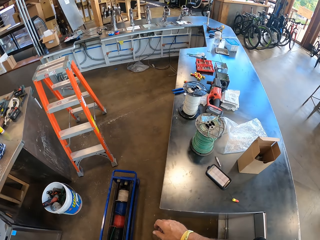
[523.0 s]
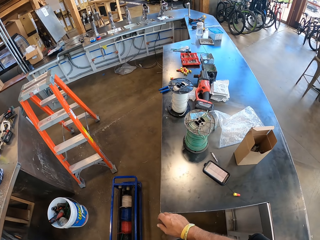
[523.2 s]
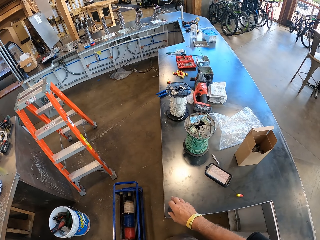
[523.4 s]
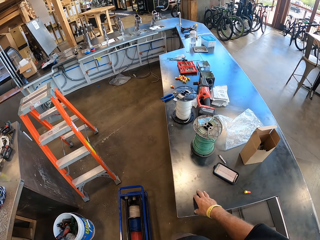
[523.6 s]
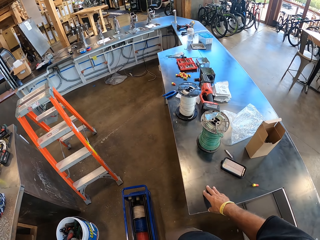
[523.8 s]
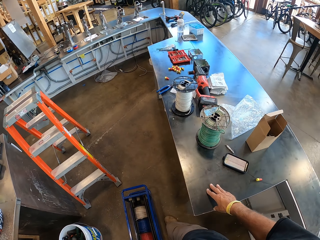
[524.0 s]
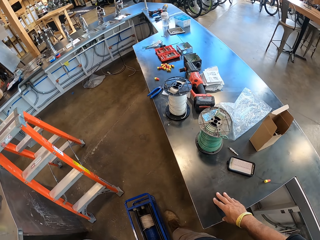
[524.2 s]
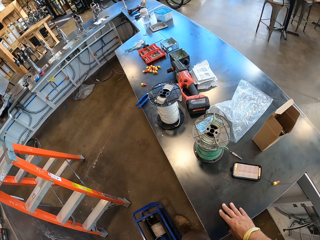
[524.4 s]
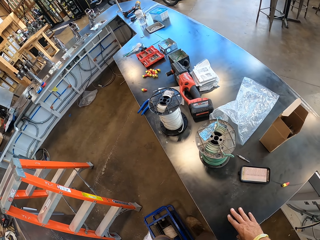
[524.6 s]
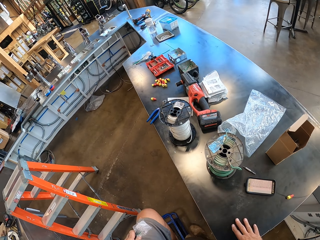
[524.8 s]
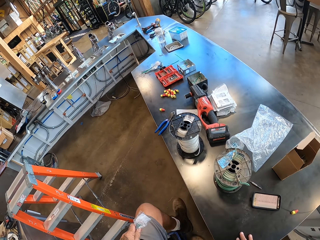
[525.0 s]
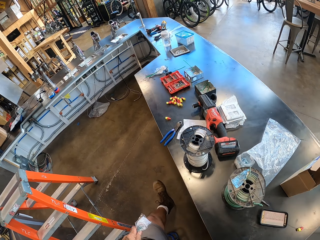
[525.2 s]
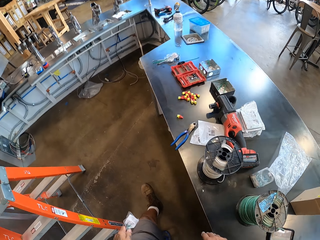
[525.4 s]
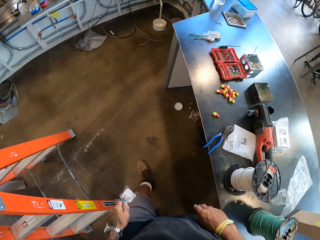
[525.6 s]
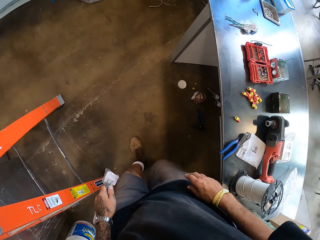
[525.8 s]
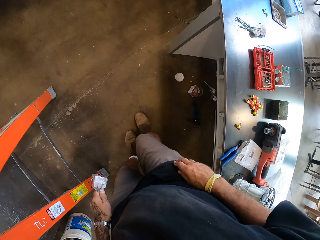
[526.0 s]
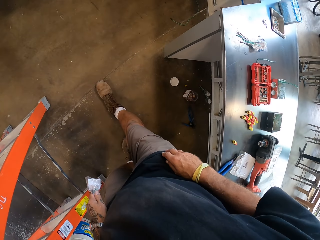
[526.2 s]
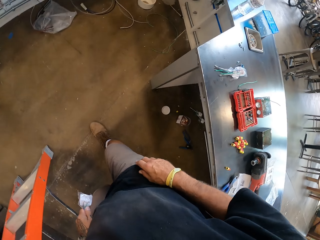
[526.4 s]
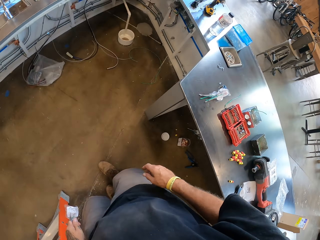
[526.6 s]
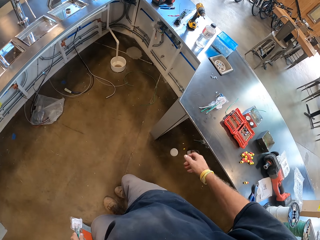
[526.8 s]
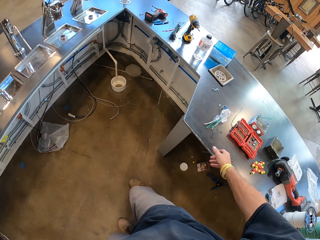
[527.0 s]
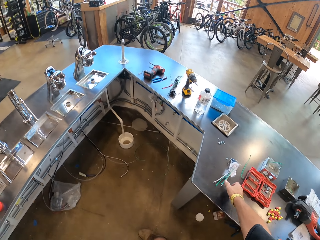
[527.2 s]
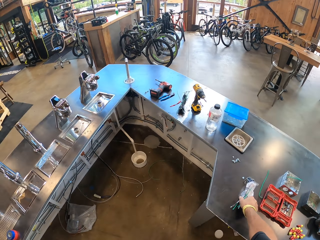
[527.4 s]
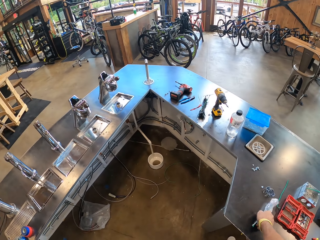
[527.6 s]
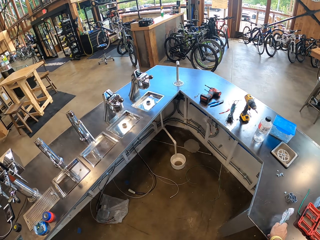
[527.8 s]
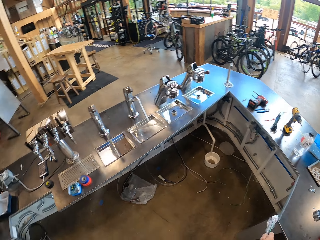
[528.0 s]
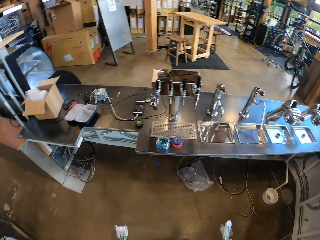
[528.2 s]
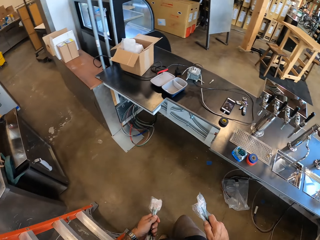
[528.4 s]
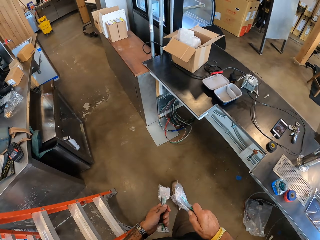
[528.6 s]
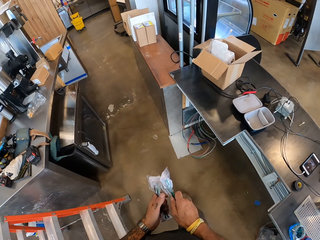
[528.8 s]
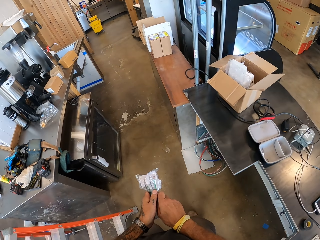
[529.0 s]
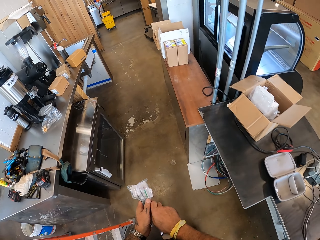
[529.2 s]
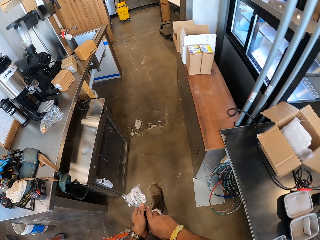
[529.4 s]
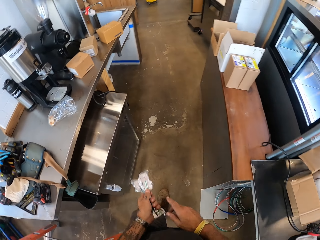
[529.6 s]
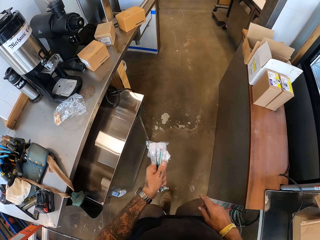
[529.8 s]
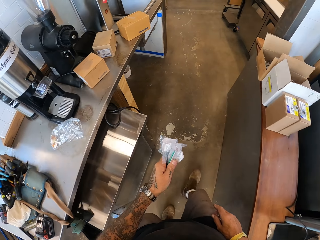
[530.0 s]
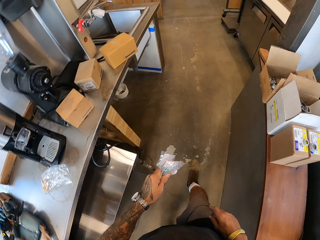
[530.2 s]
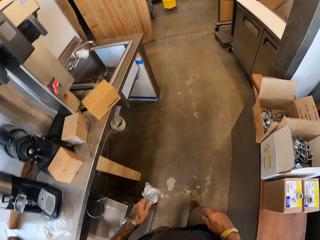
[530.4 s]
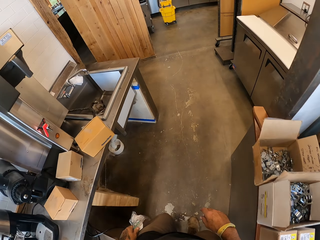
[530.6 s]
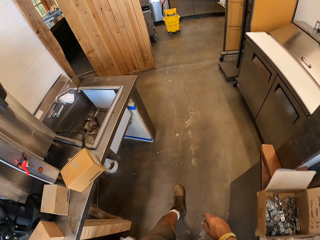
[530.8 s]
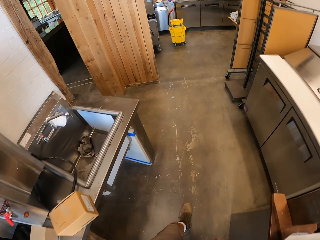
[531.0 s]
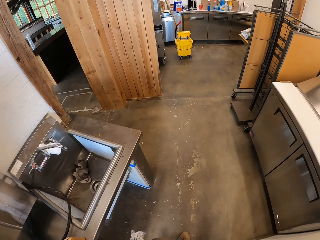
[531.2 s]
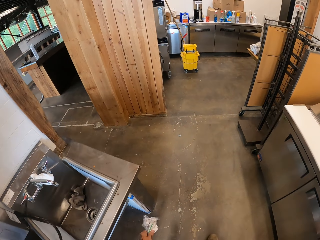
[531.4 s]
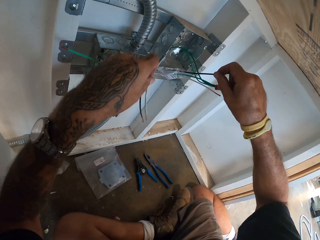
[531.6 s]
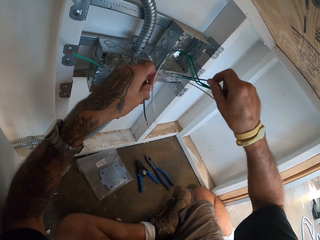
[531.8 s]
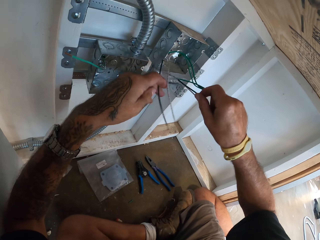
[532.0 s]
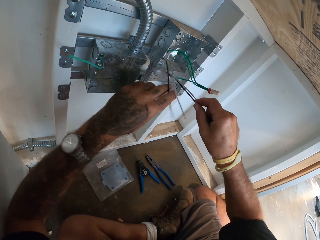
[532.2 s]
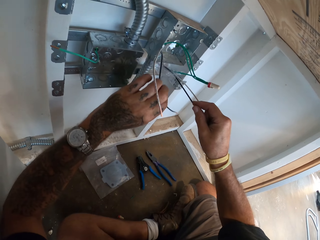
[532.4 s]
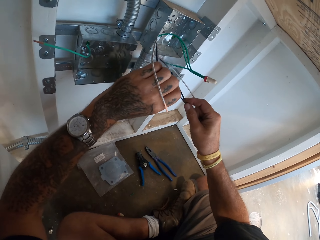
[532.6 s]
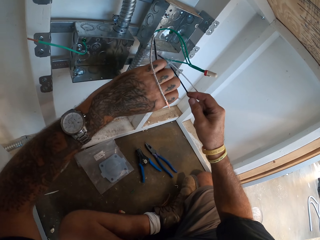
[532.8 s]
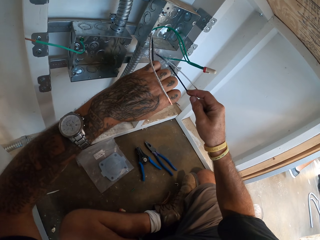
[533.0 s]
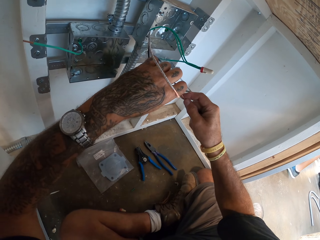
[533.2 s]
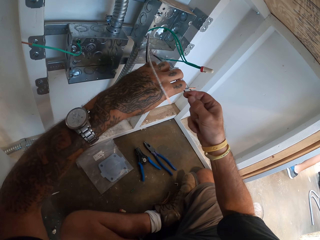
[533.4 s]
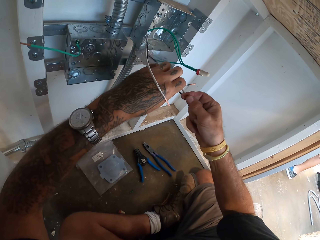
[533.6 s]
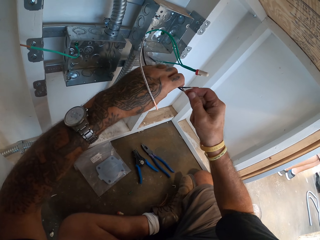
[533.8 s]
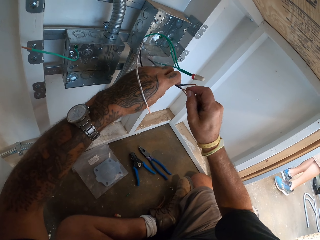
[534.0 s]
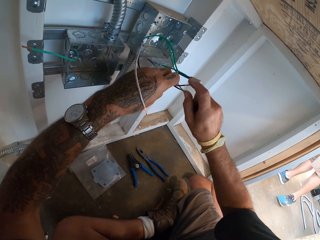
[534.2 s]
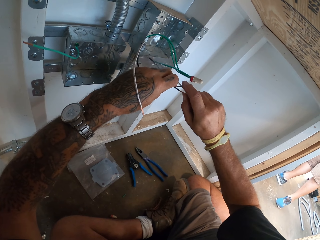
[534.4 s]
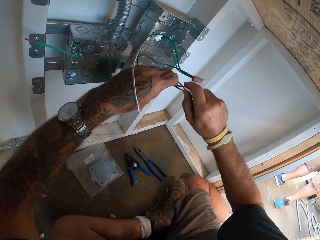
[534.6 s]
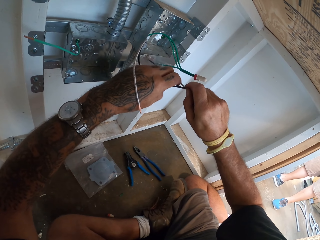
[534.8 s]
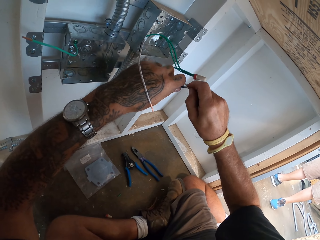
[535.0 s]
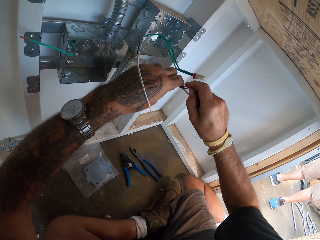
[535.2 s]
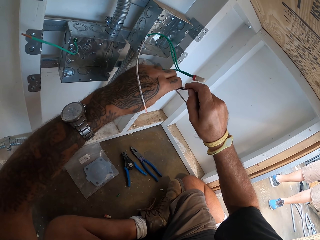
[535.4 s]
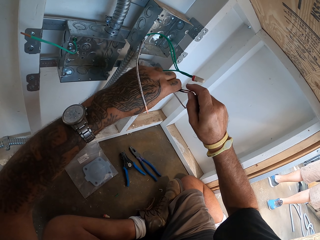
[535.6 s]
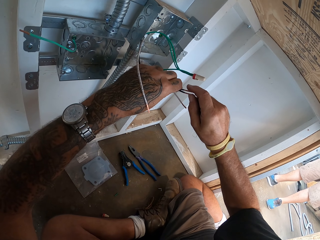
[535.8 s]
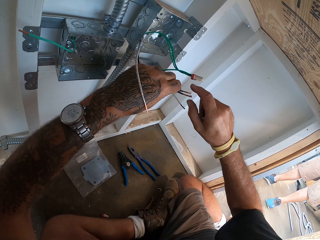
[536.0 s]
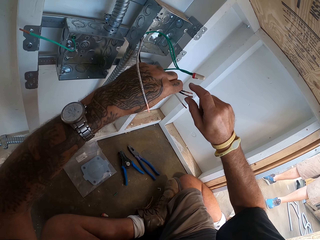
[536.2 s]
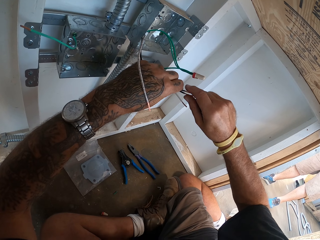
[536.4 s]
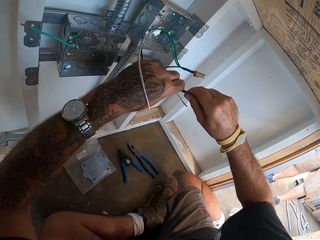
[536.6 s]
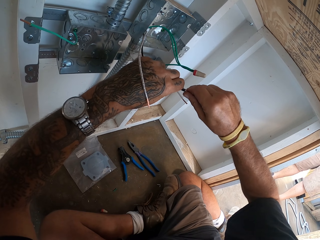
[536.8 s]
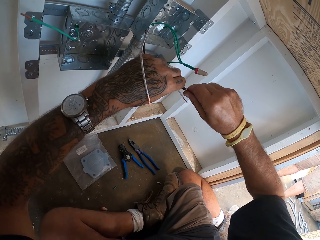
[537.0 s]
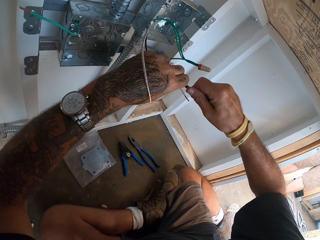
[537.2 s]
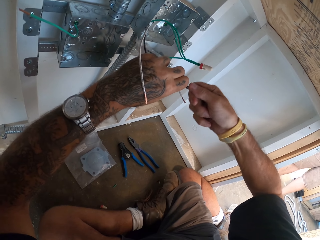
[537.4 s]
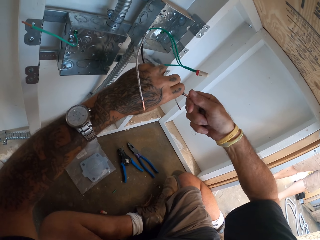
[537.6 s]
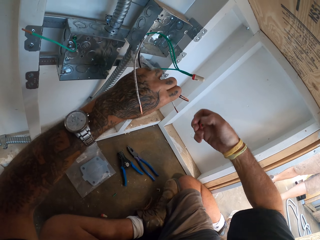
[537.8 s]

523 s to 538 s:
The camera wearer touches the counter top. They walk. They pick up something. They walk. They touch wires. They wrap the wires together.

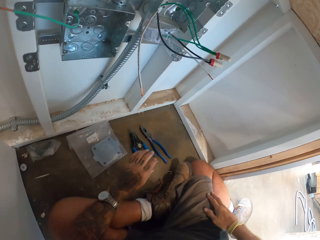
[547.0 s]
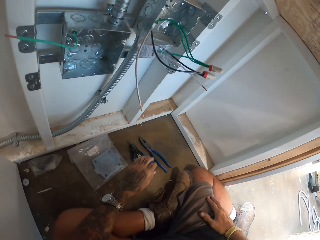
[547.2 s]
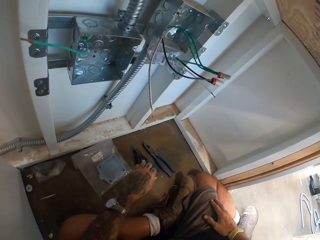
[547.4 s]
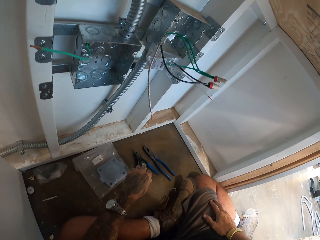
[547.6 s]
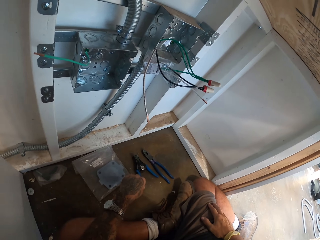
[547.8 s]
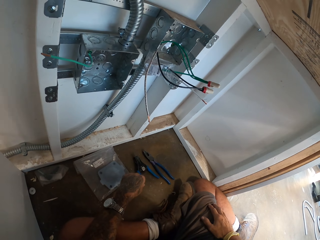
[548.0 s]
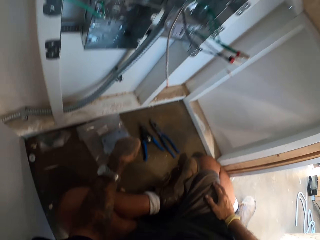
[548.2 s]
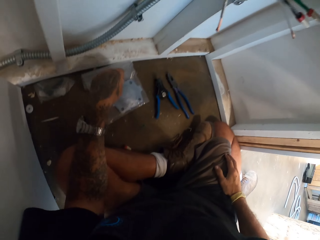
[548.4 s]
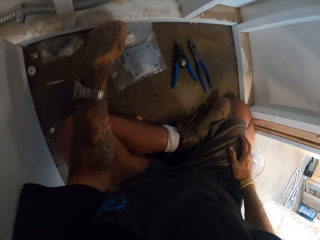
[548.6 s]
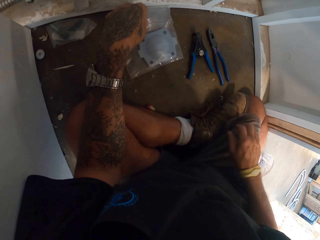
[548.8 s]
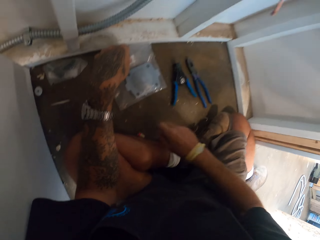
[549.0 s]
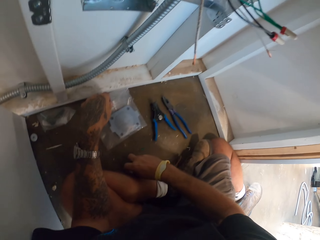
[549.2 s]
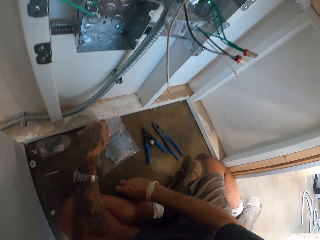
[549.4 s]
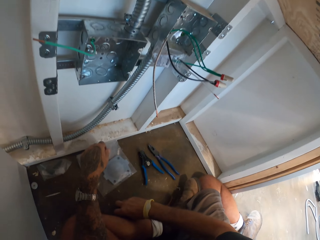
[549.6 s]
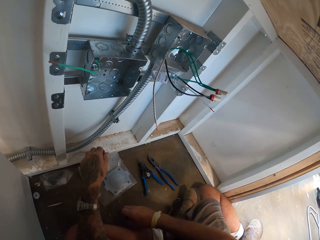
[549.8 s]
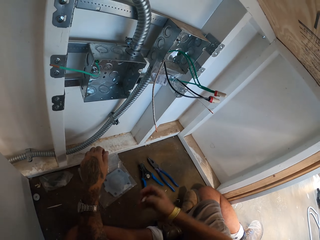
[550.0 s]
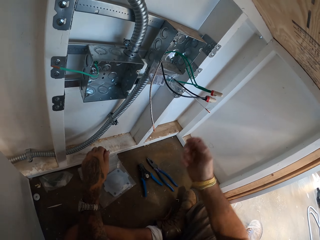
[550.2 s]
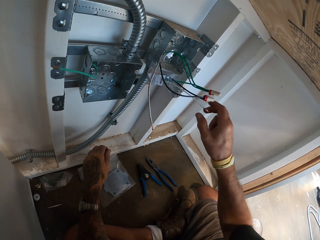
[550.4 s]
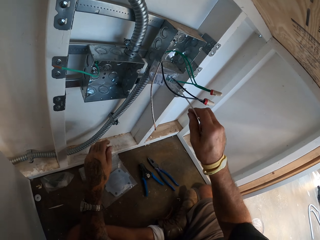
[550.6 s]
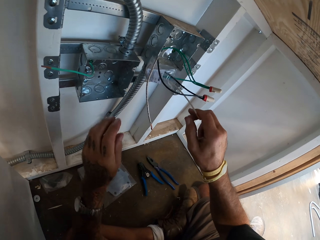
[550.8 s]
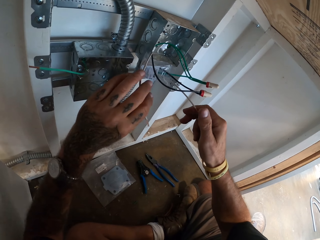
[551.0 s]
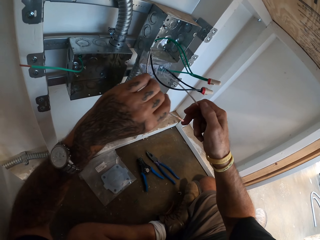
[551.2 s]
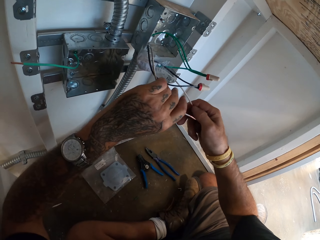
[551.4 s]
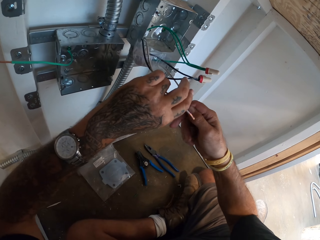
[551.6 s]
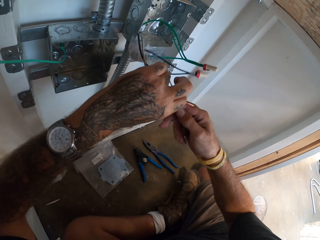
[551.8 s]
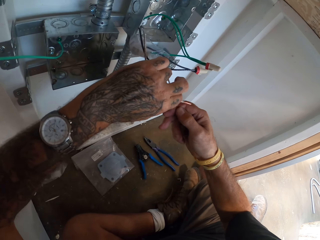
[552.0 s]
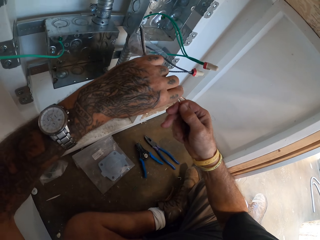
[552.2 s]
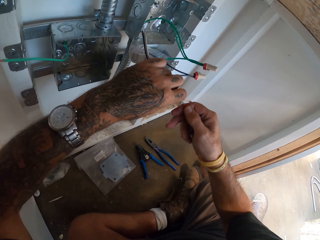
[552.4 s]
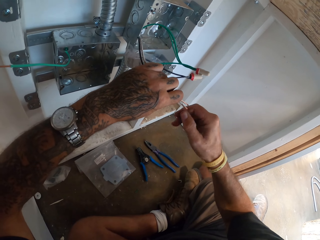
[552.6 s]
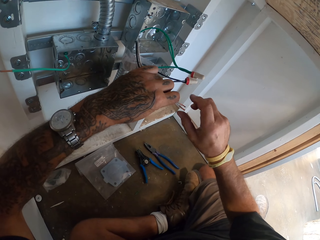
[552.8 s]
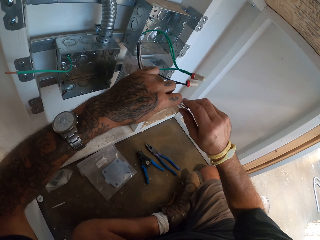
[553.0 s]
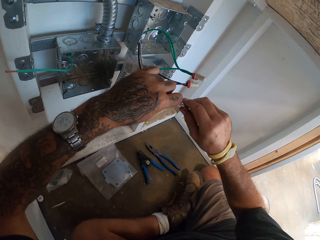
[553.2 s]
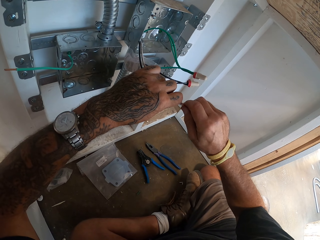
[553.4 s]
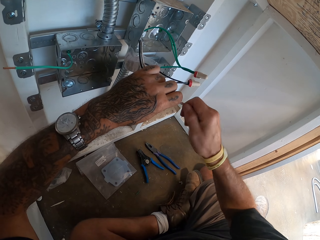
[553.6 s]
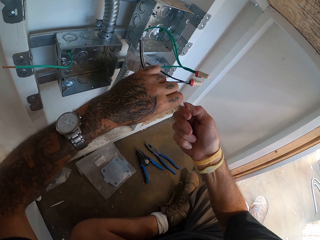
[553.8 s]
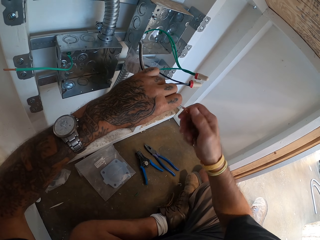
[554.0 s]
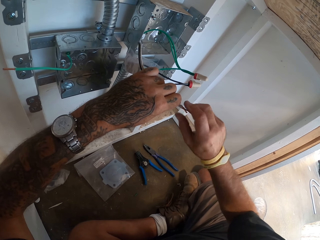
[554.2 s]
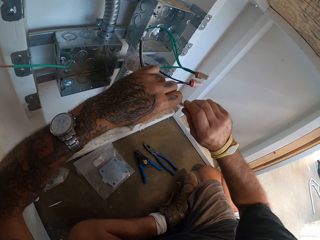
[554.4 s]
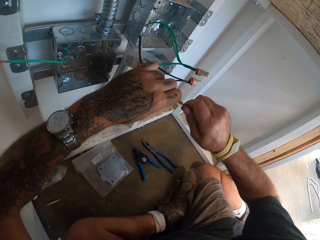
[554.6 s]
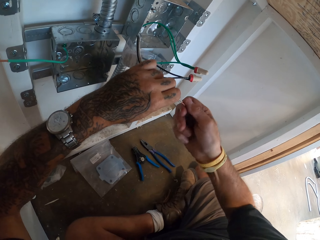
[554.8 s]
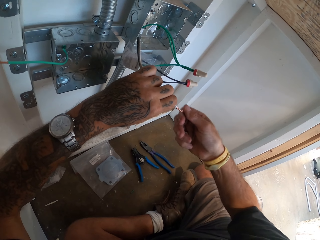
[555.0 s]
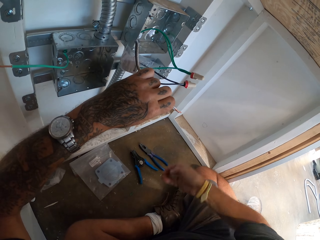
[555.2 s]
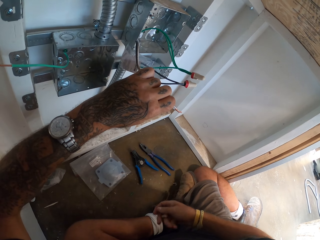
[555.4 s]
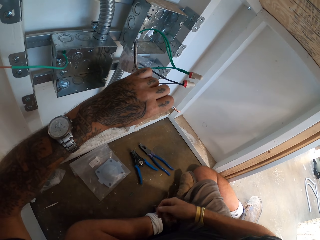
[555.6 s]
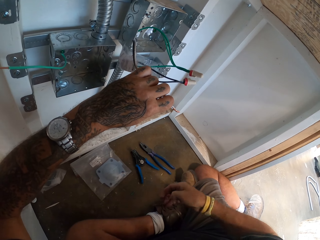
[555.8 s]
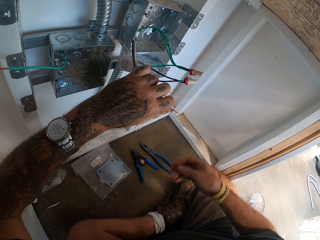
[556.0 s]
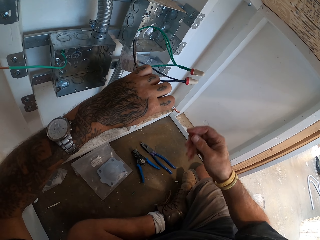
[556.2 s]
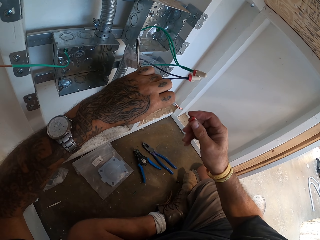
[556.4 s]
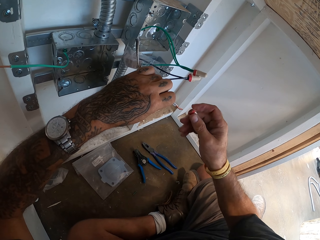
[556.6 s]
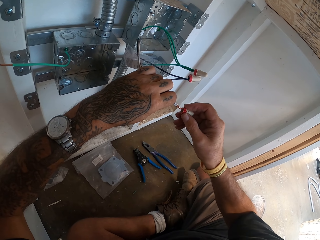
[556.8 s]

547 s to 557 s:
The camera wearer sits down. They pick up something. They wrap wires together. They pick up something.
